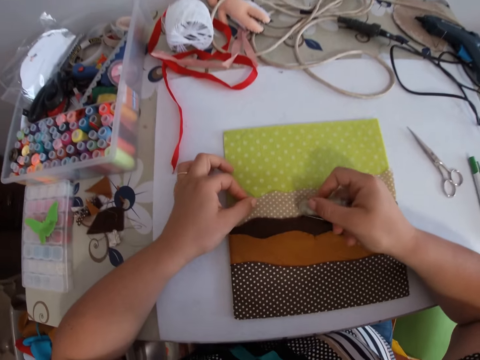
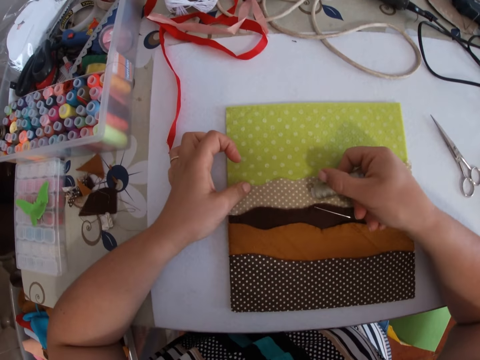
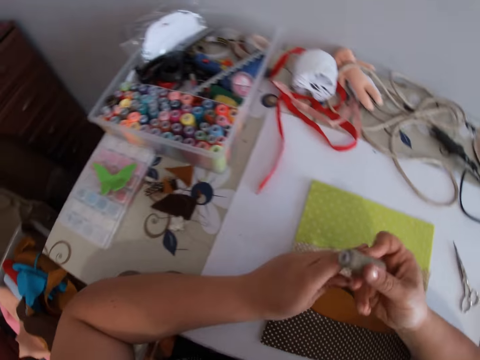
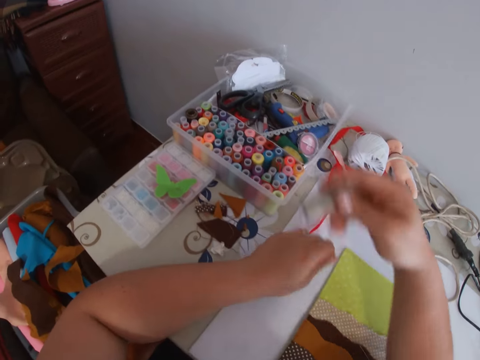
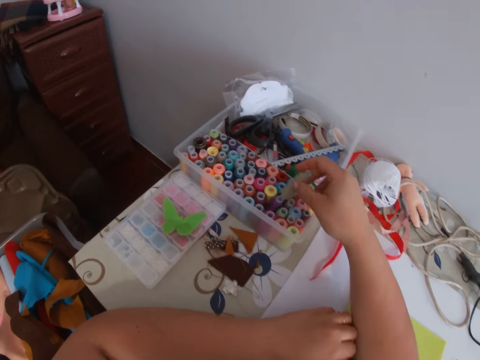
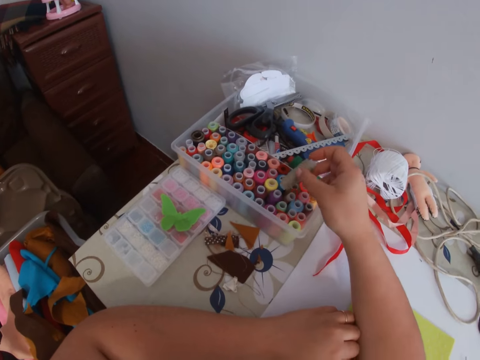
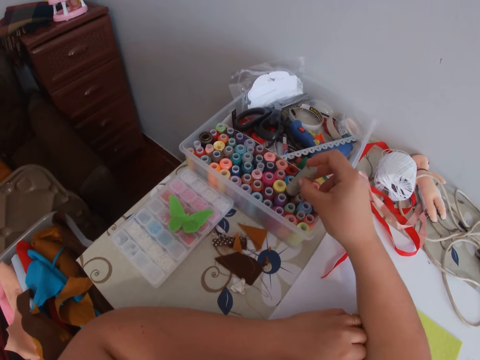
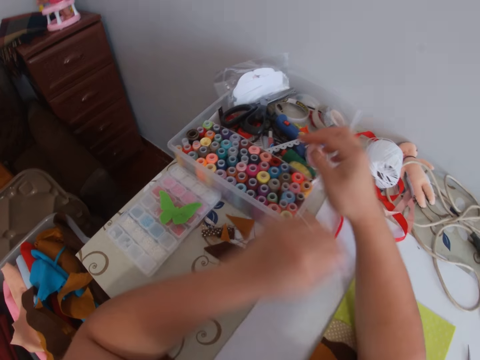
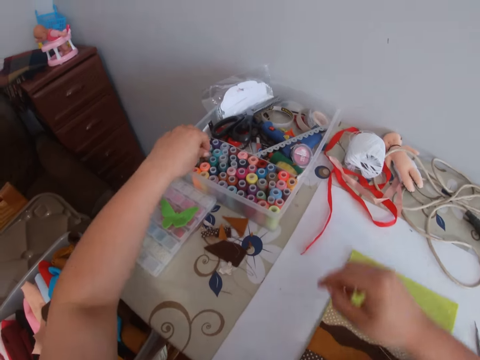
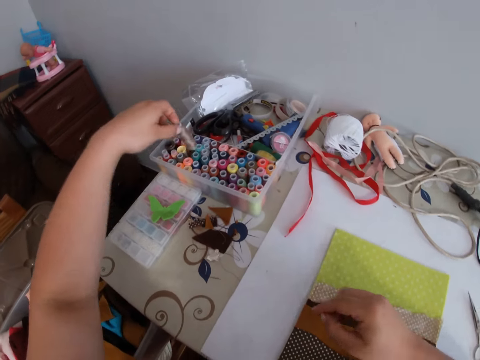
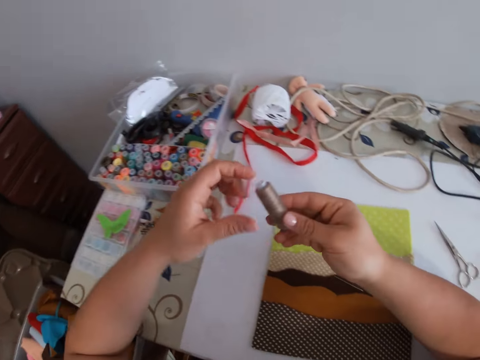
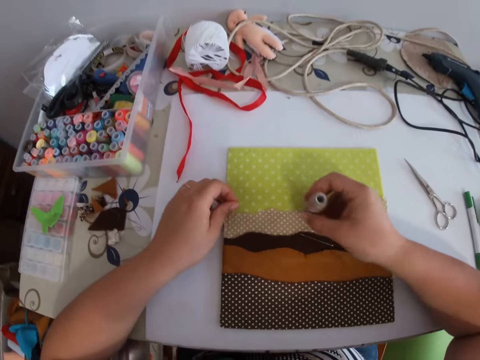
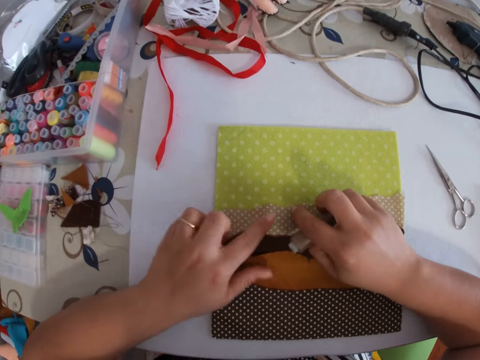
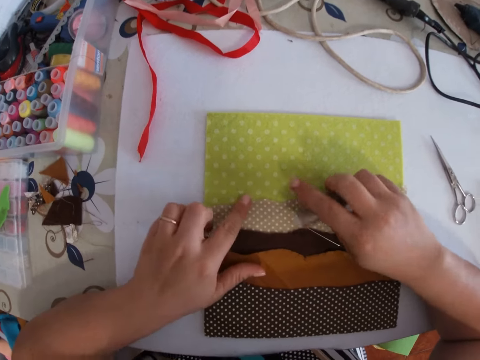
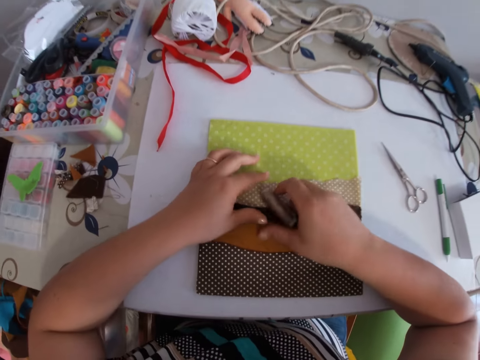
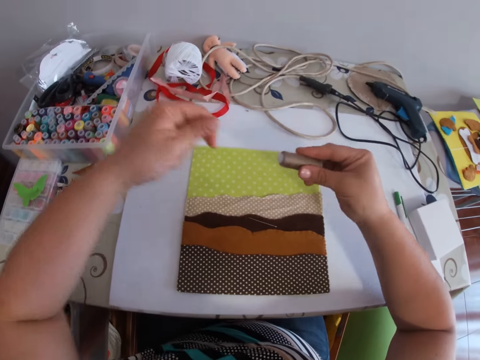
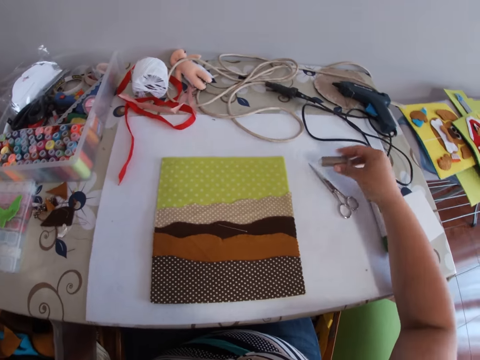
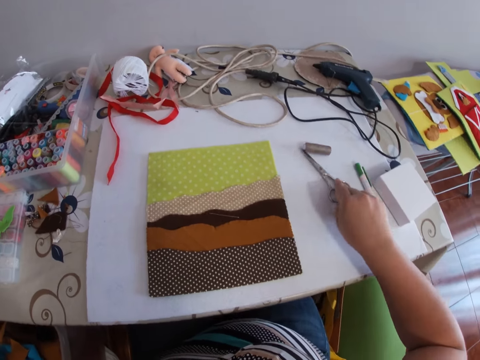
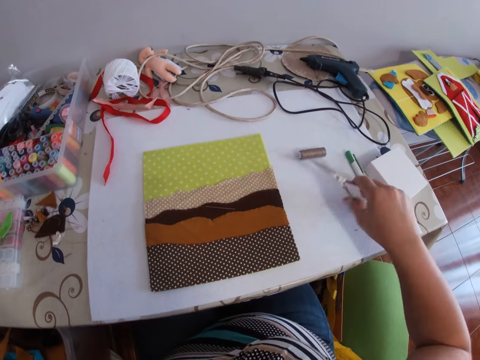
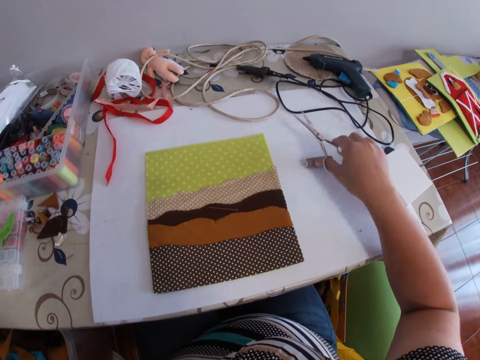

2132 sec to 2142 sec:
The camera wearer unrolls the thread with both hands. She drops the thread on the table with her right hand. She picks the thread with her right hand. She puts the thread on the cloth. She rolls the thread with both hands. She drops the thread in the bucket with her right hand. She picks a thread from the bucket with her left hand. She unrolls the thread with both hands. She puts the thread on the cloth. She picks the scissors. She cuts the thread with the scissors with her right hand.

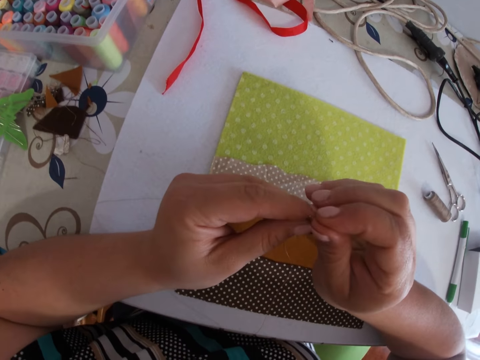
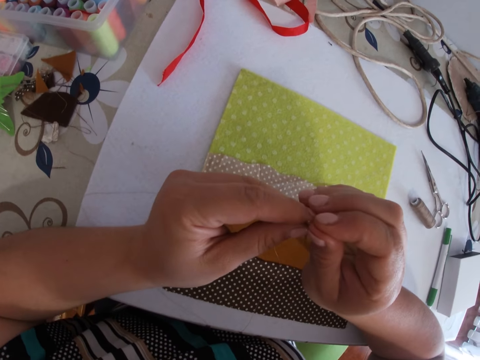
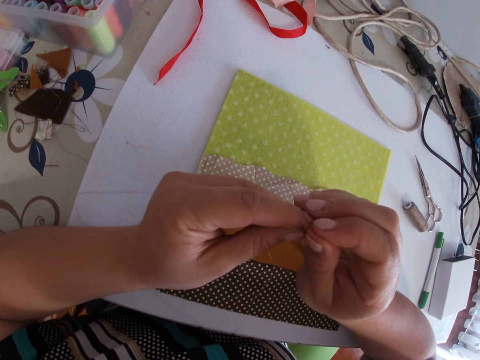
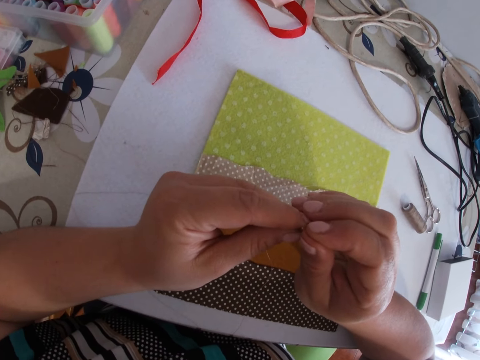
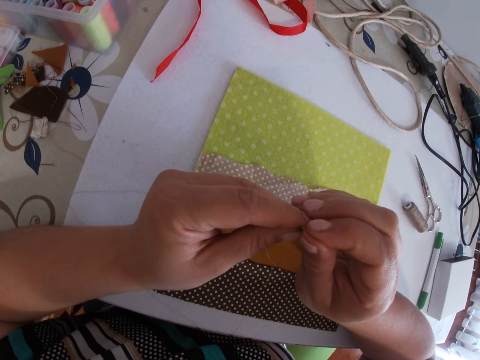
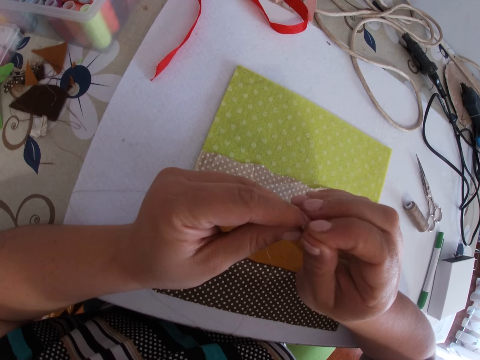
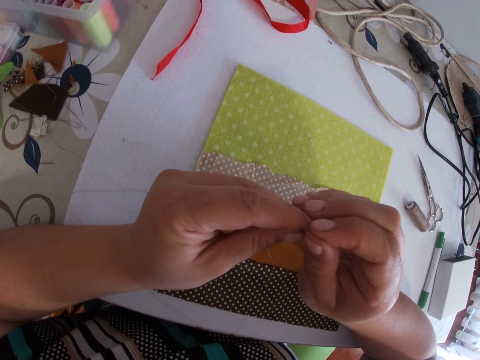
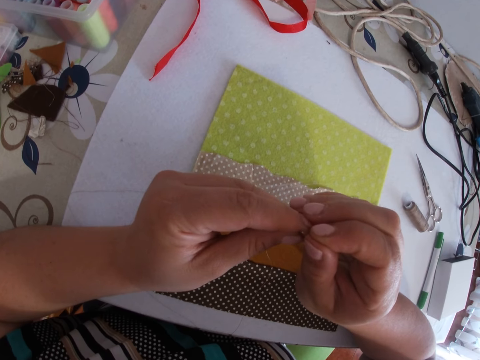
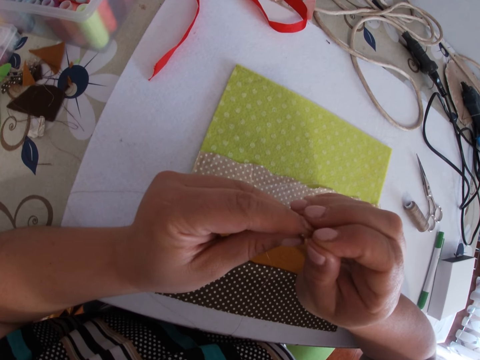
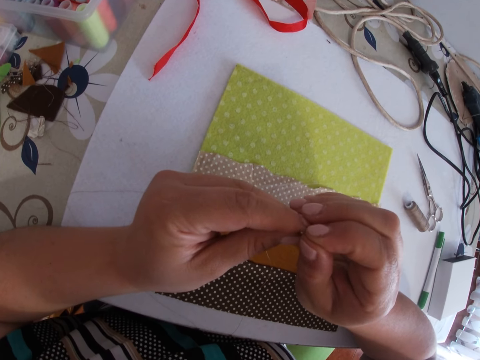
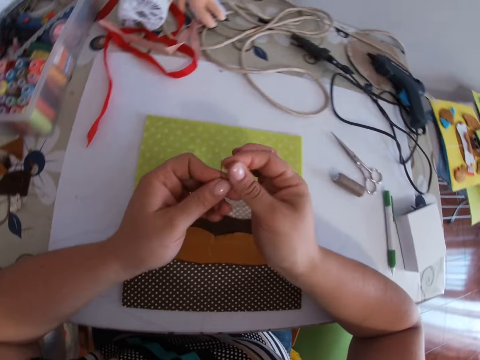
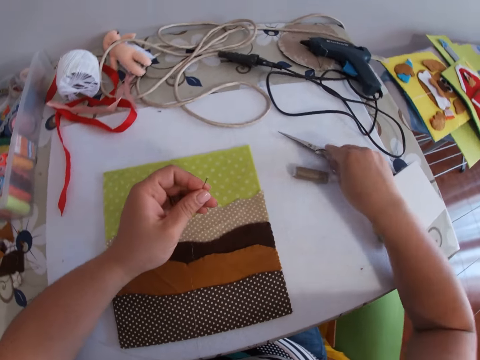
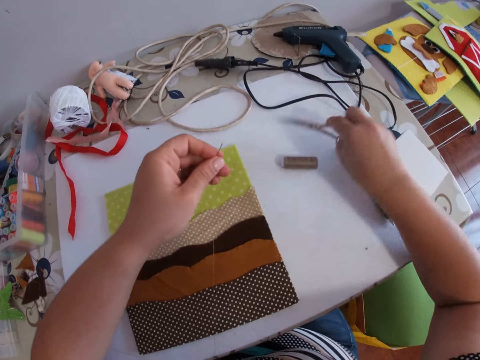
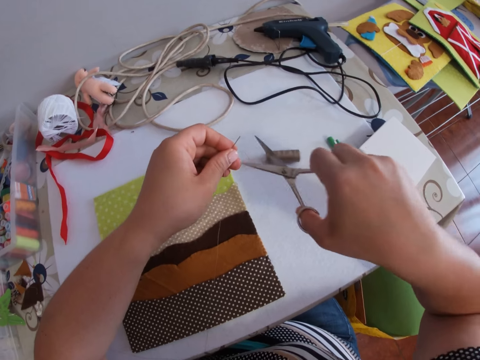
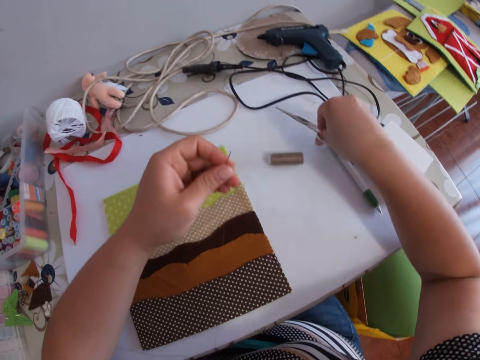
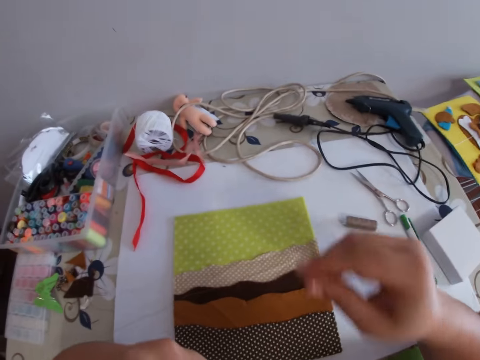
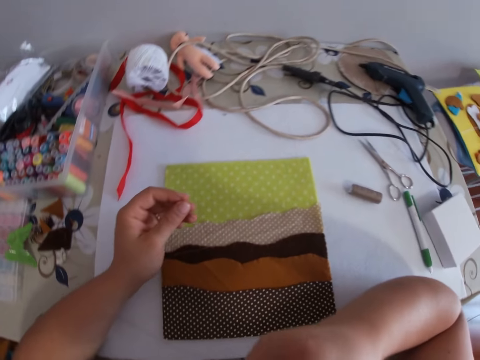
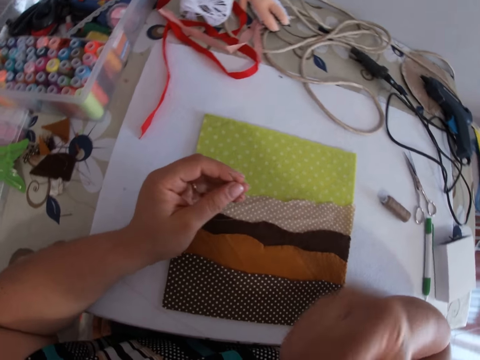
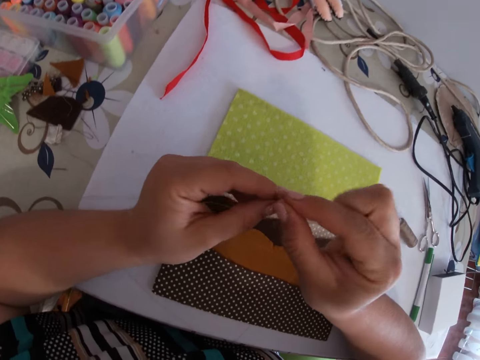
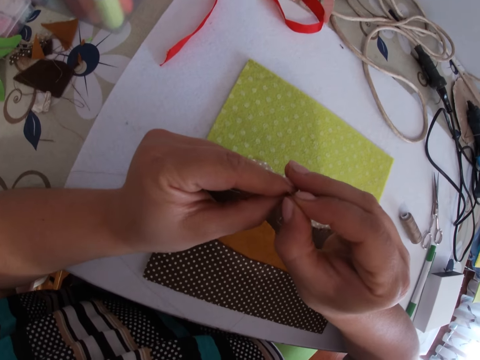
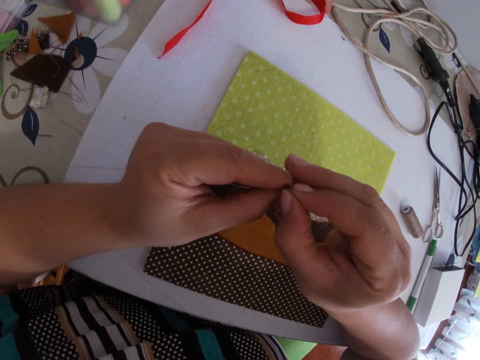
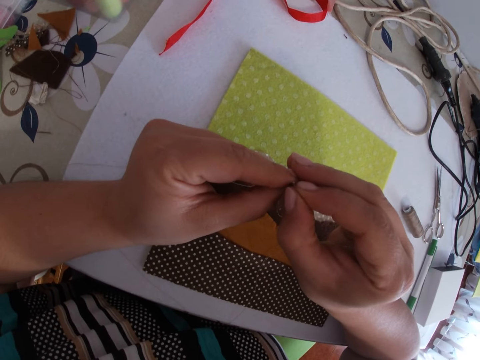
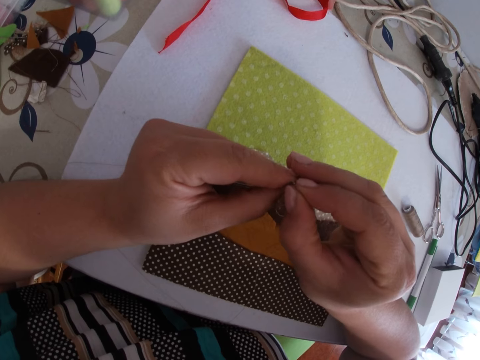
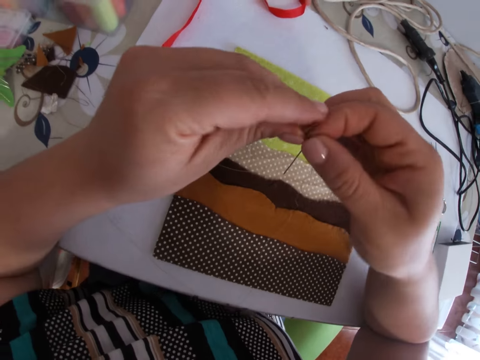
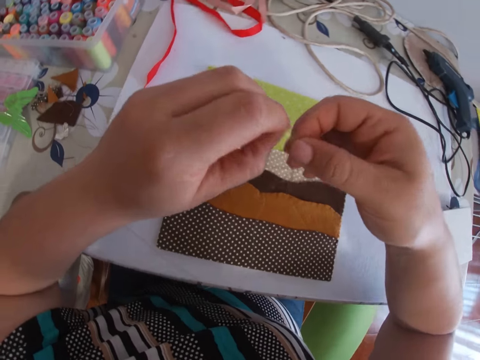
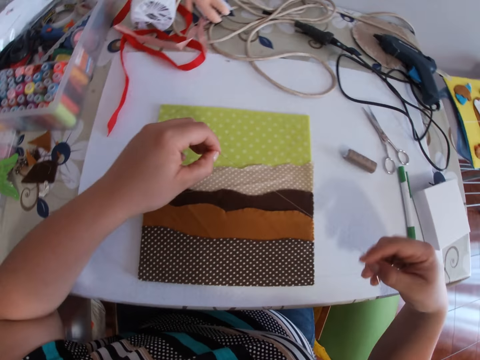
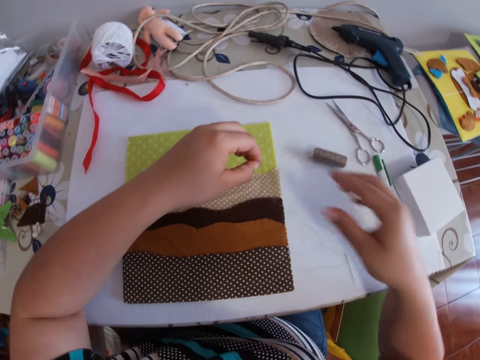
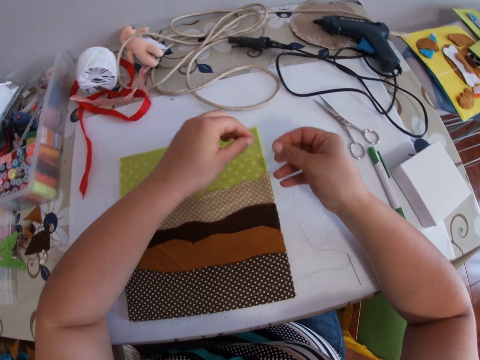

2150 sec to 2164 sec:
The camera wearer puts the thread in the pin. She inserts the thread into the needle with both hands. She picks the scissors on the table with her right hand. She cuts the thread with the scissors with her right hand. She drops the scissors on the table with her right hand. She inserts the thread into the needle with both hands.

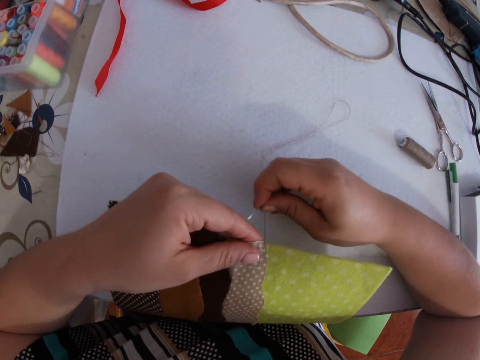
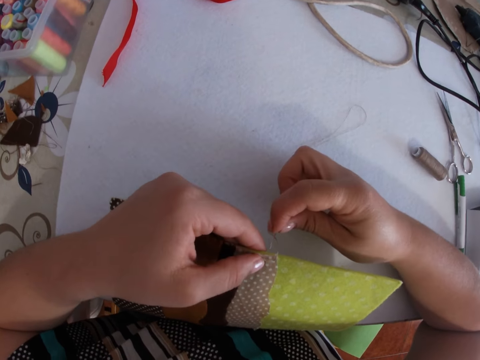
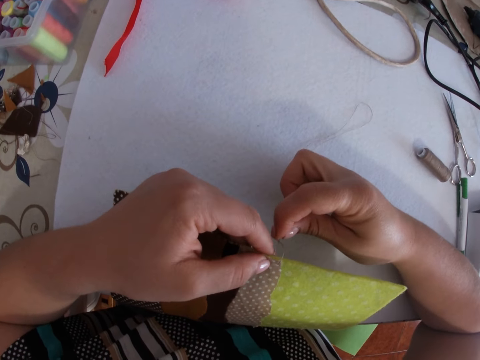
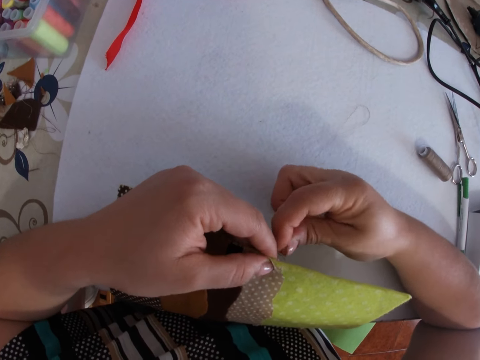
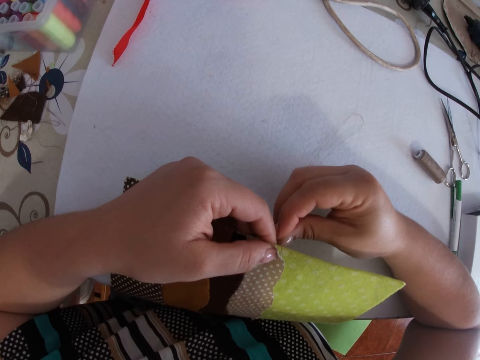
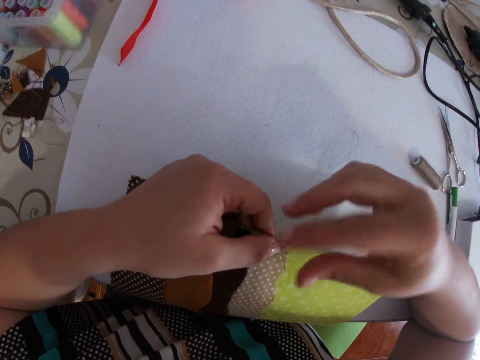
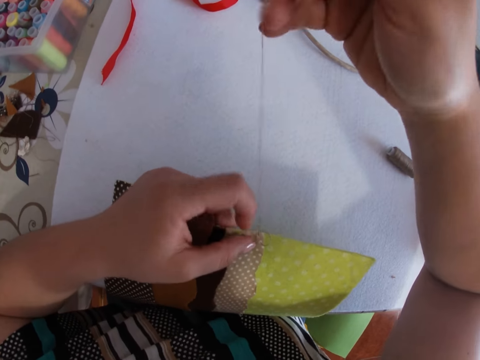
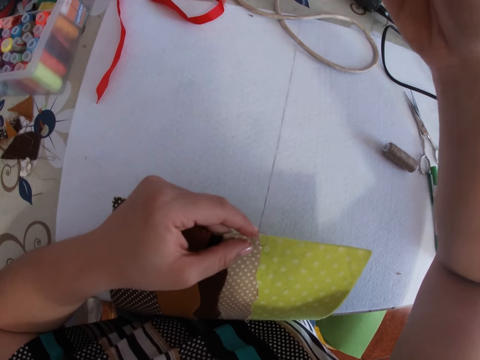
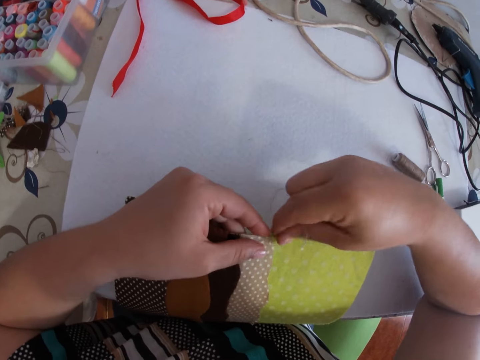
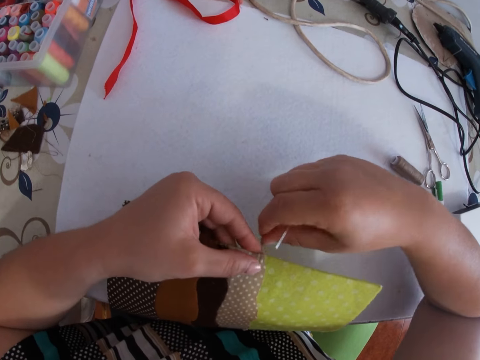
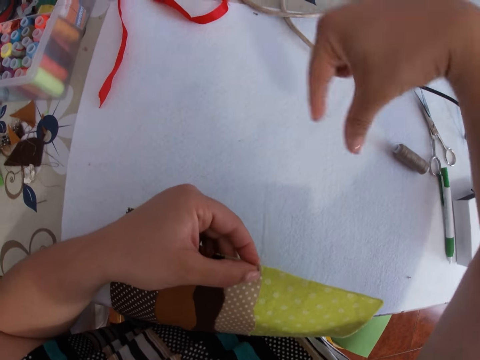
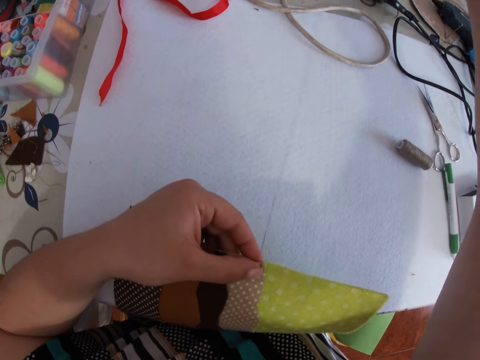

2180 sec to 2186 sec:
The camera wearer stitches the mat. They touch the thread and pull the thread.
